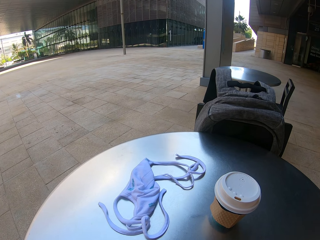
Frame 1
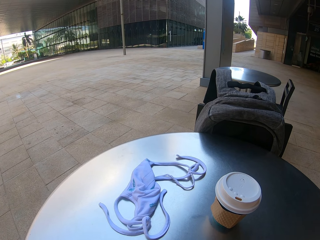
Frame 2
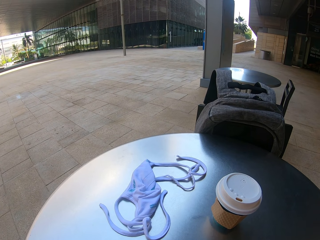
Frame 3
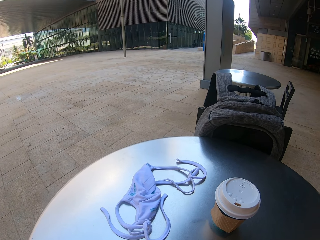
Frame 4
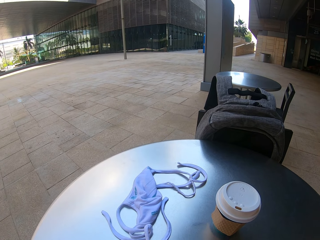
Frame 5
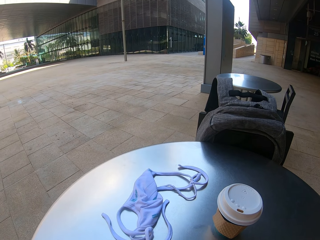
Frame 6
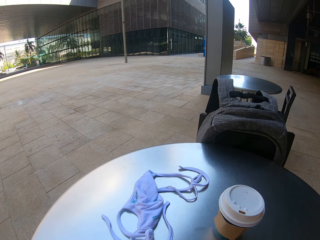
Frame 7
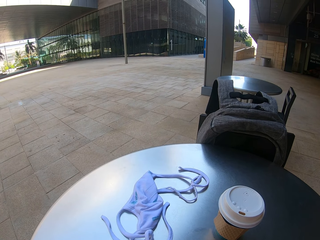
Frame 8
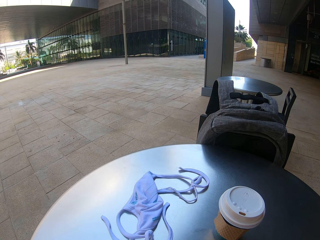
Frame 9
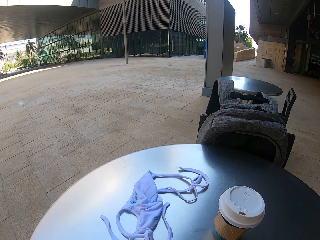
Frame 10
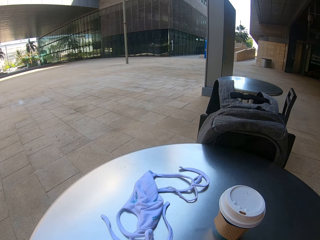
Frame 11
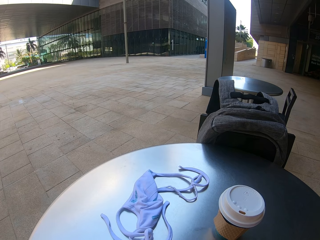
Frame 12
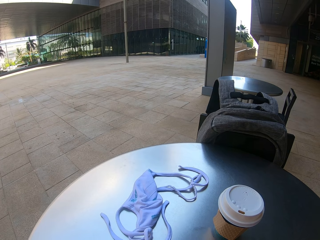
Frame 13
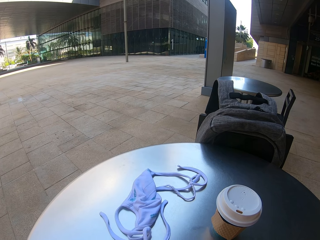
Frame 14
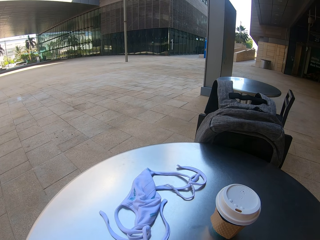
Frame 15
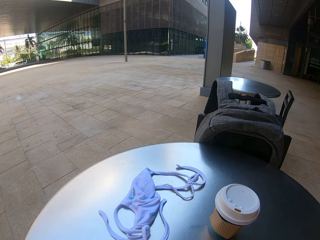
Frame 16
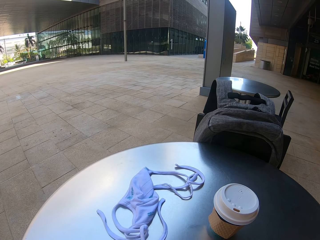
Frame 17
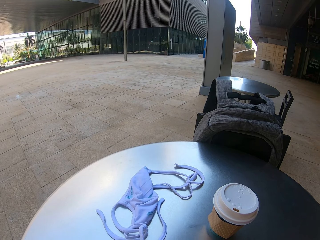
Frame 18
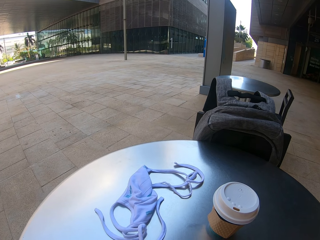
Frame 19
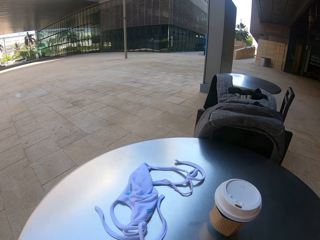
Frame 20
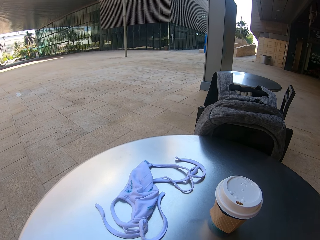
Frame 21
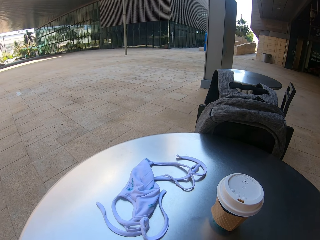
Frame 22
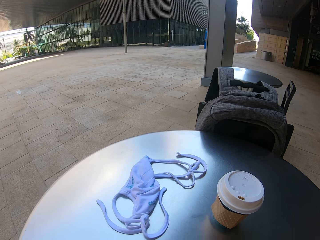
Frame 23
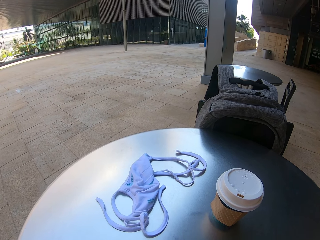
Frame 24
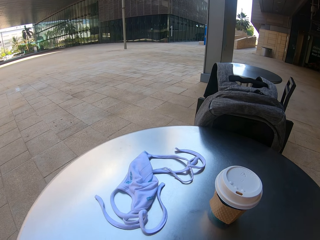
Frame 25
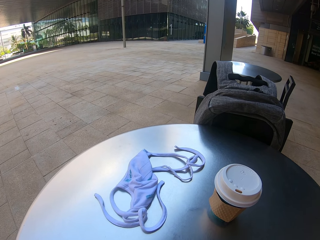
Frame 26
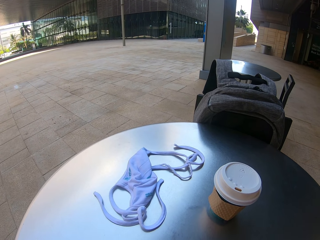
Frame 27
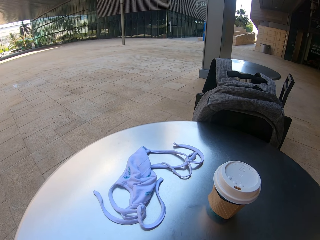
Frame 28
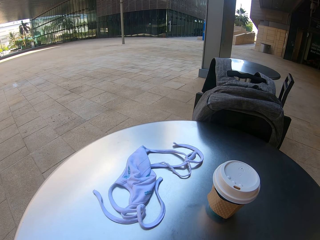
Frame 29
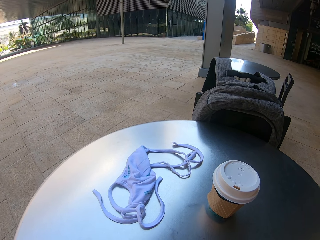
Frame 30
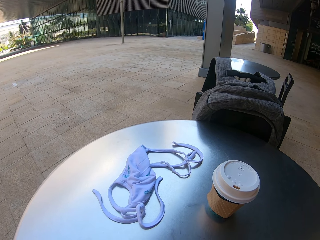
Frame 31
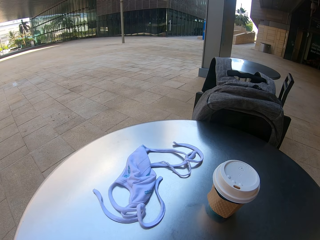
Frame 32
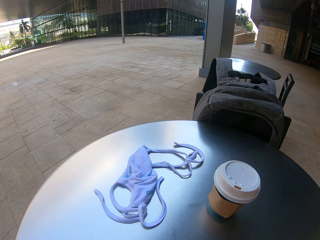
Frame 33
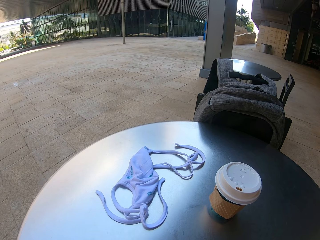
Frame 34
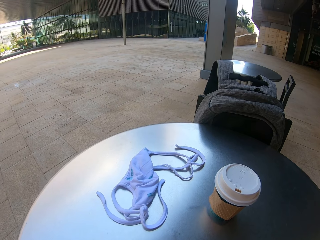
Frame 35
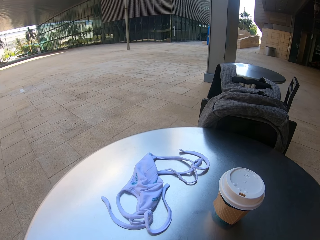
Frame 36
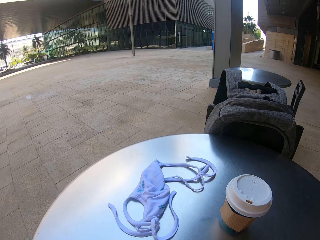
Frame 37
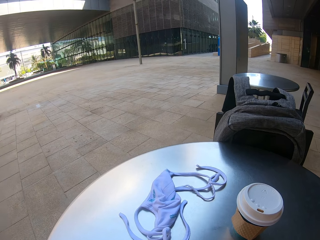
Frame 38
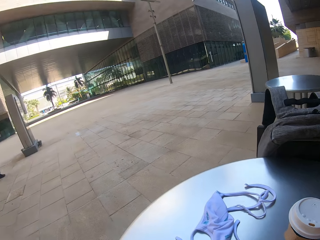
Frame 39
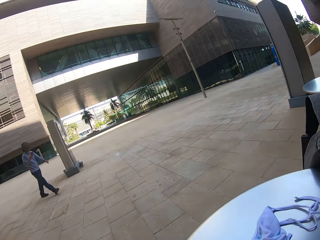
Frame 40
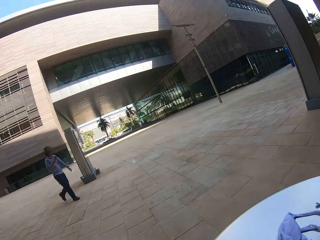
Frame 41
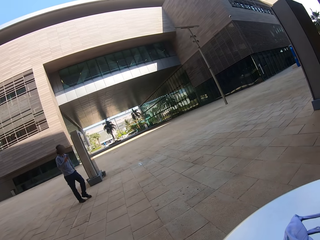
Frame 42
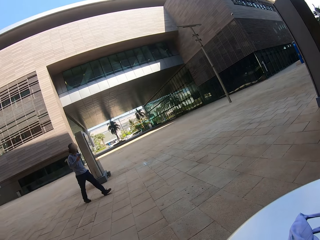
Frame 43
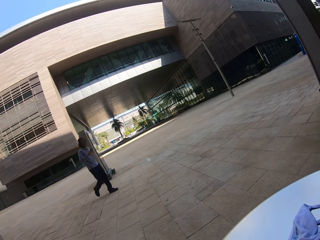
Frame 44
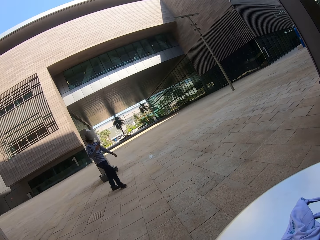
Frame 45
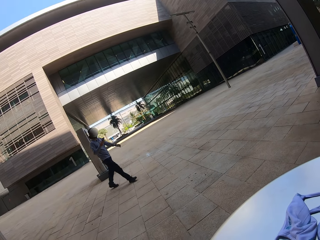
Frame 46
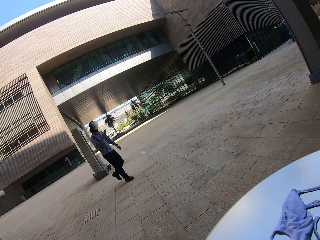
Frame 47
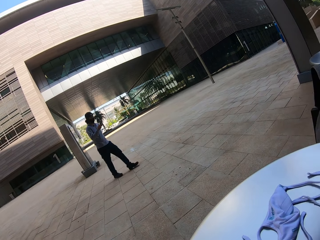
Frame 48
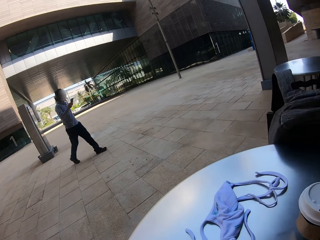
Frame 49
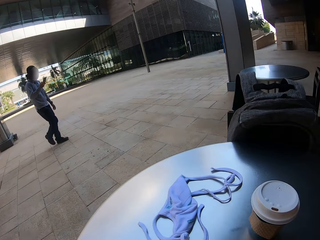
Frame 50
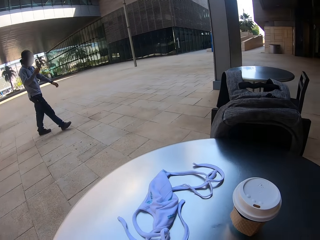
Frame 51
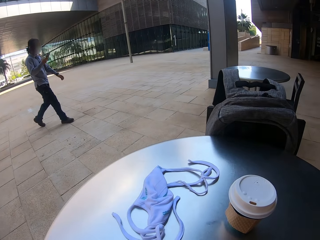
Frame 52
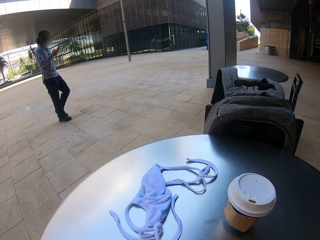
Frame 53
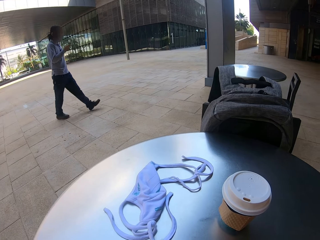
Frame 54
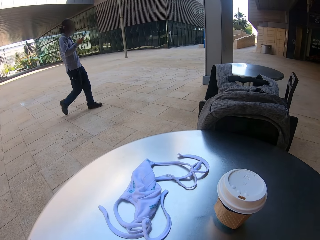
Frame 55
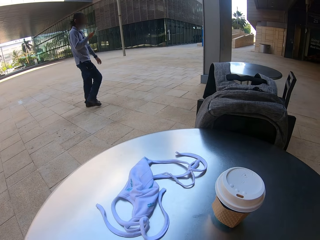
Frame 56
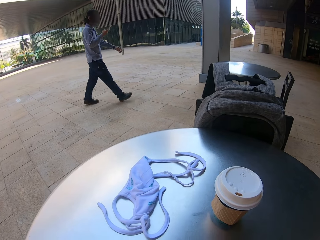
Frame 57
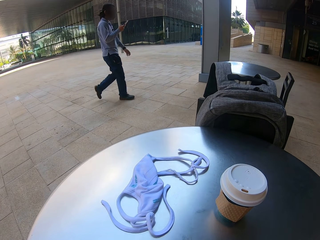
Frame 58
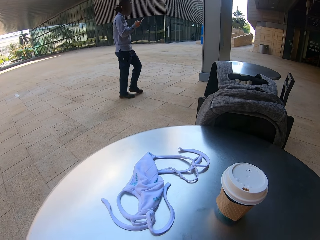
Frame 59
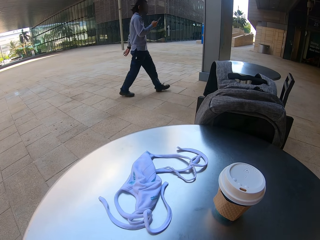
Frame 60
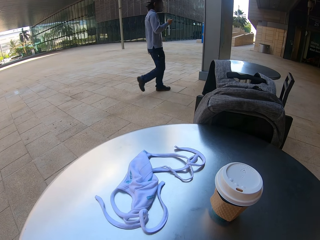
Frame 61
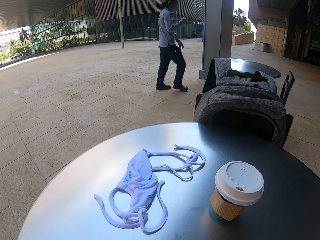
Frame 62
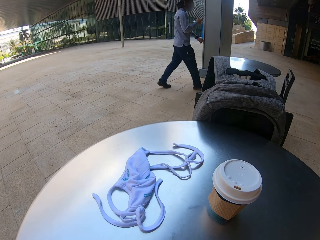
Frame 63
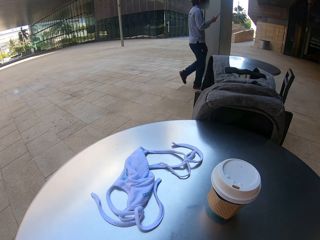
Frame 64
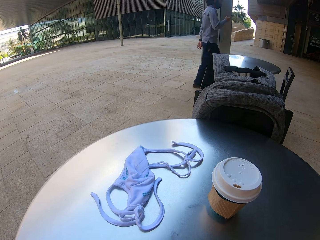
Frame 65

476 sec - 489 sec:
The camera wearer looks around. A man walks on an open space and holds the phone on the hand. The camera wearer looks at the phone.

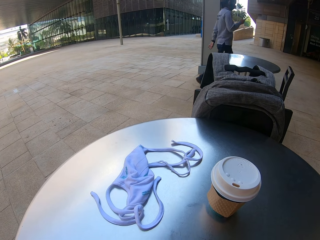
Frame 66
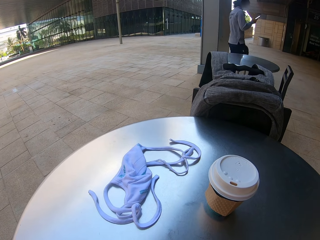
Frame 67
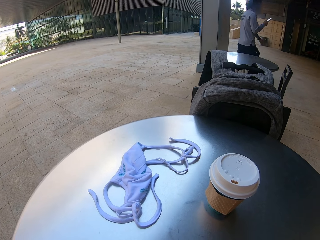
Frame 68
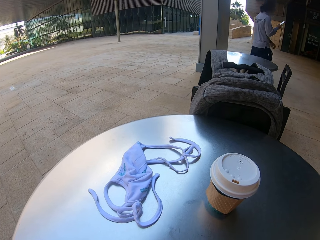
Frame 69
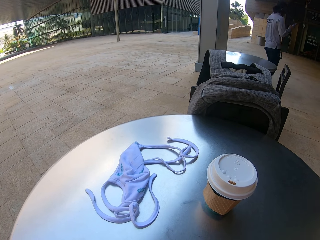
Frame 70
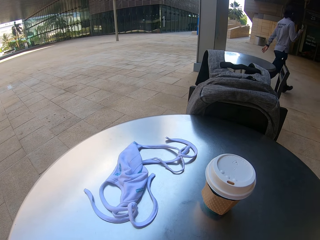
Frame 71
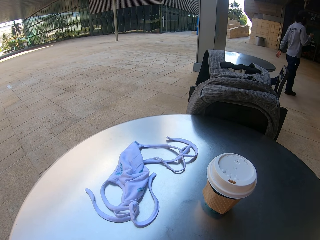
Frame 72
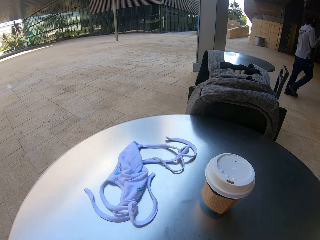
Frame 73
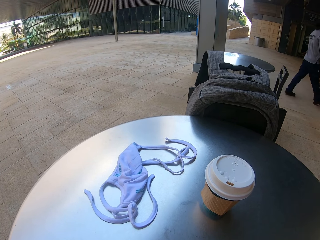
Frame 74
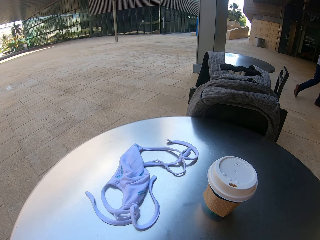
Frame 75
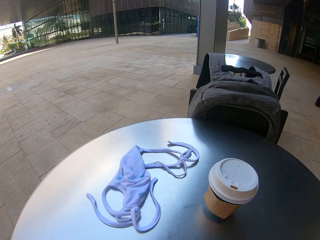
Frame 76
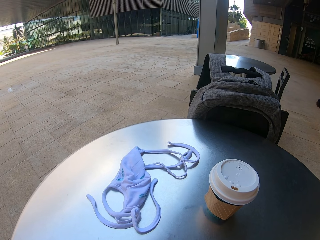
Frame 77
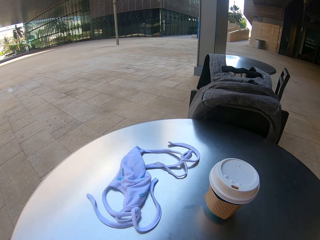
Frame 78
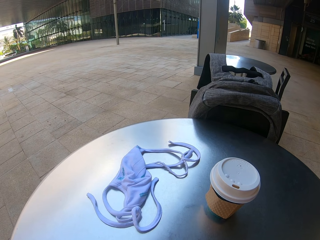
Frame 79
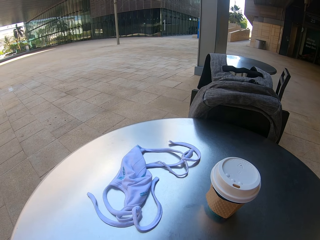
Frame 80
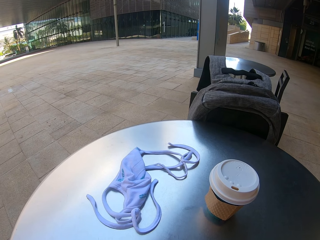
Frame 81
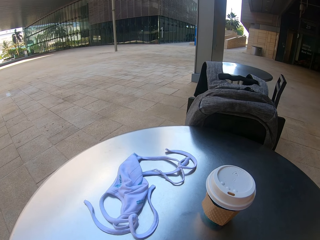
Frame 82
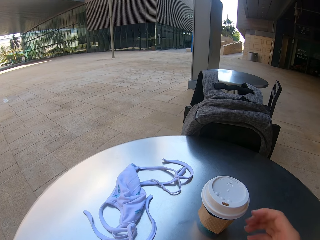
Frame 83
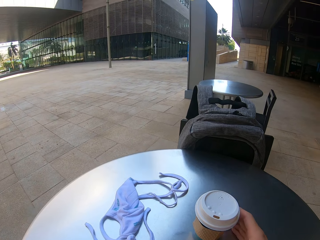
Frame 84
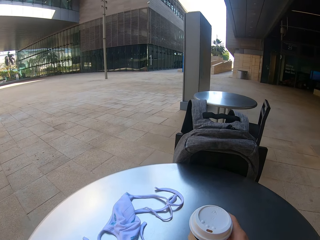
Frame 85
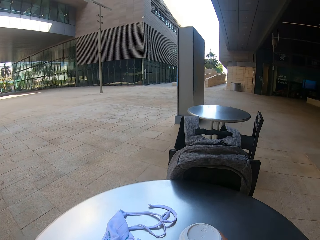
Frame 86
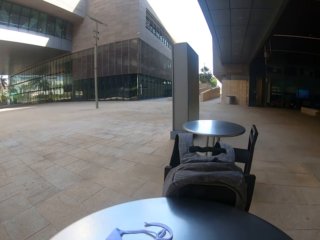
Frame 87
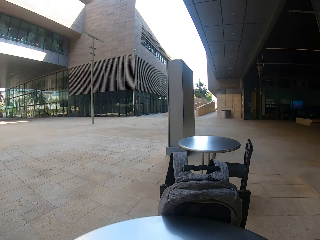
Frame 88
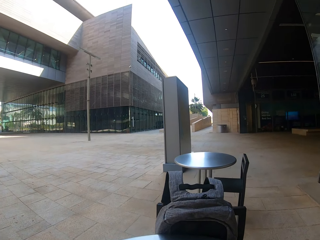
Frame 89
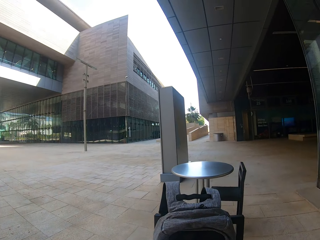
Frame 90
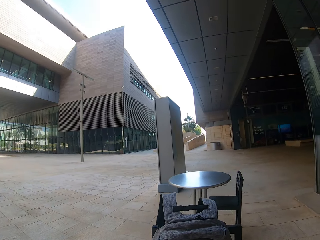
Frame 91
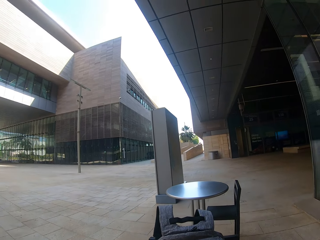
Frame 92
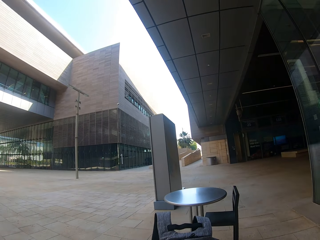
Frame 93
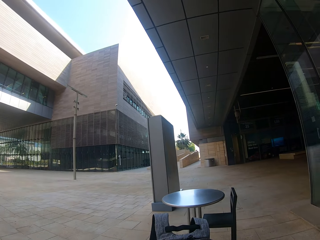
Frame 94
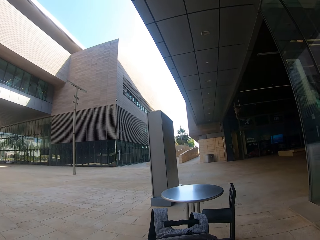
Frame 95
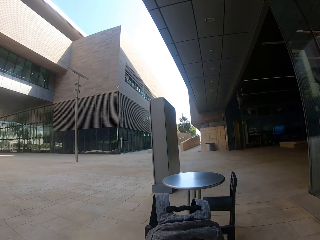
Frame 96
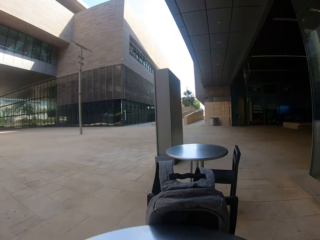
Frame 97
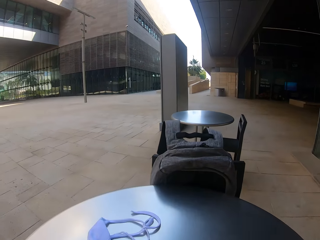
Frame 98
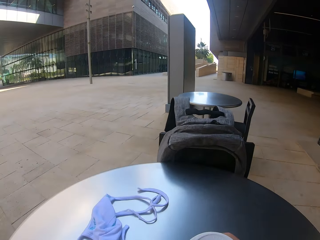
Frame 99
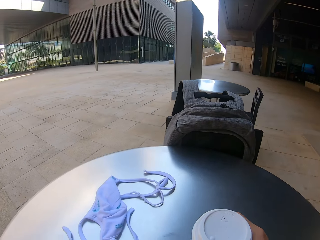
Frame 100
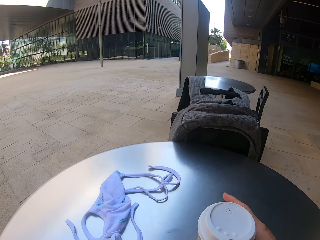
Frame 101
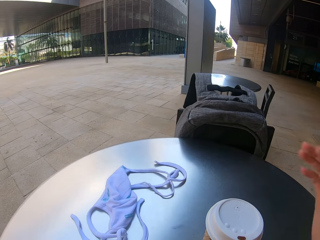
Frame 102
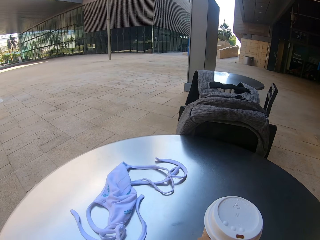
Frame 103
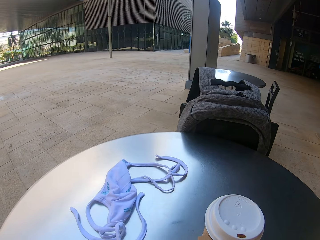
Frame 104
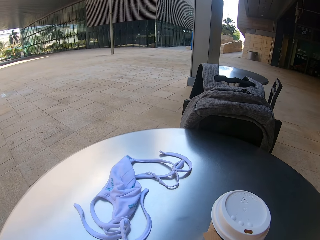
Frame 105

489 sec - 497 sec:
The man checks the phone on the hand. The camera wearer picks the coffee cup on the table. They drink the coffee. They look at the phone. They put the coffee cup on the table.
